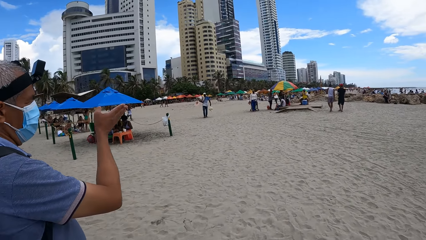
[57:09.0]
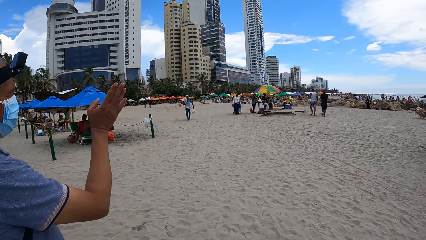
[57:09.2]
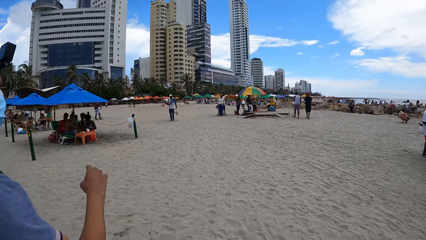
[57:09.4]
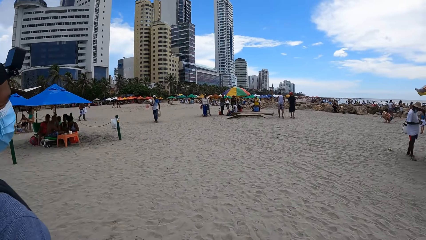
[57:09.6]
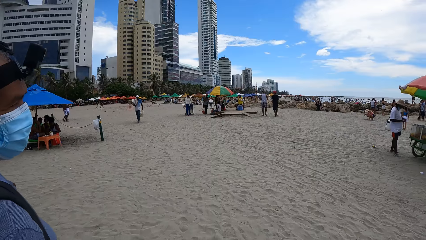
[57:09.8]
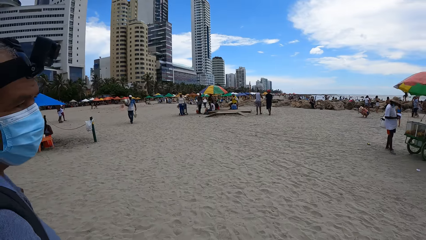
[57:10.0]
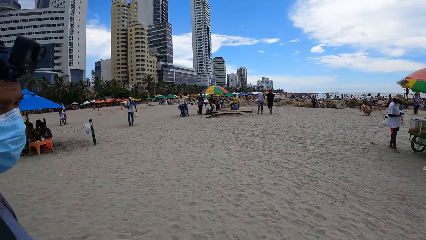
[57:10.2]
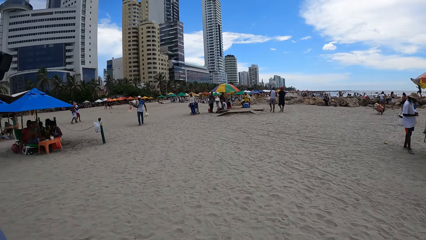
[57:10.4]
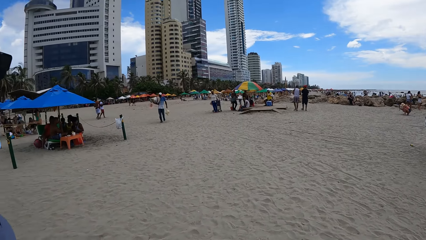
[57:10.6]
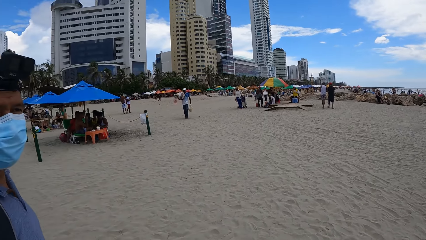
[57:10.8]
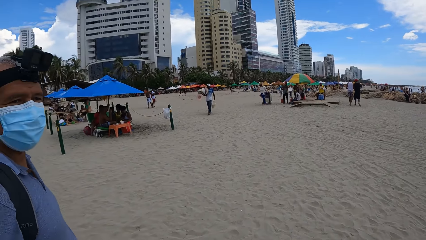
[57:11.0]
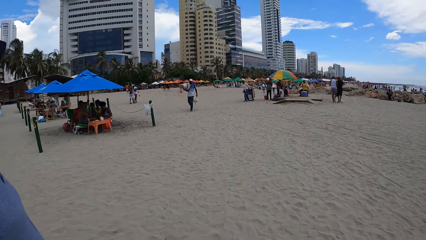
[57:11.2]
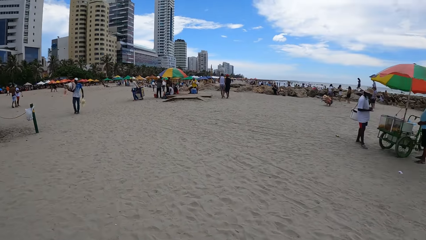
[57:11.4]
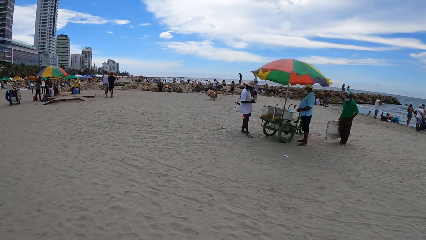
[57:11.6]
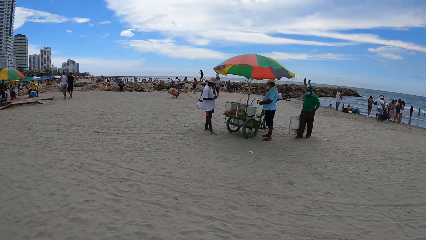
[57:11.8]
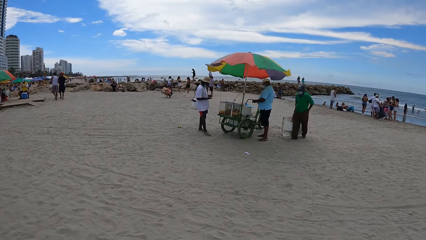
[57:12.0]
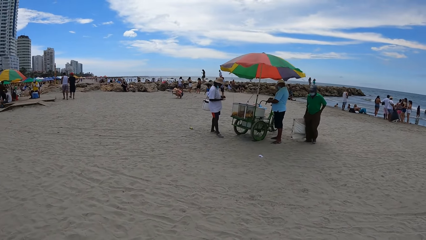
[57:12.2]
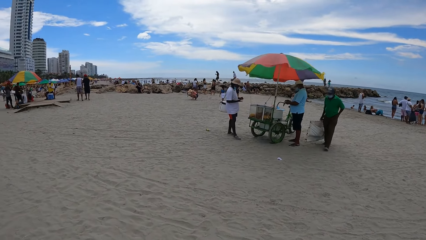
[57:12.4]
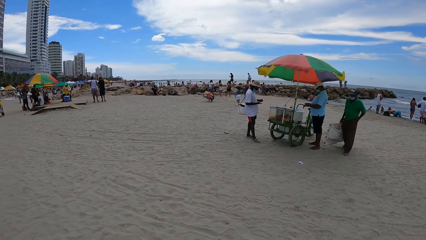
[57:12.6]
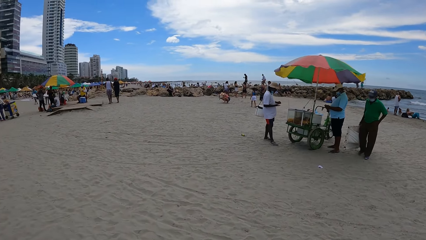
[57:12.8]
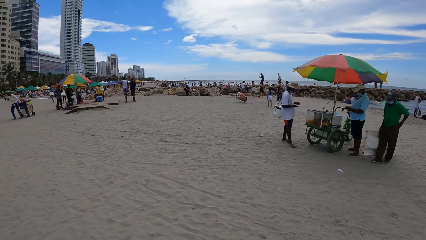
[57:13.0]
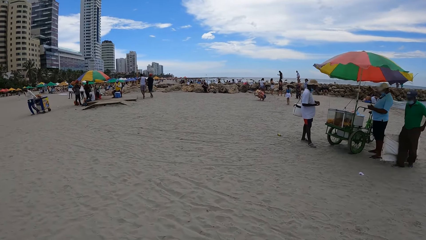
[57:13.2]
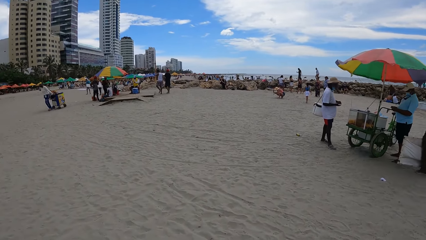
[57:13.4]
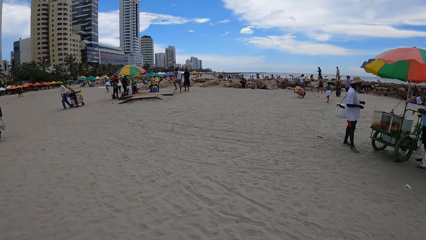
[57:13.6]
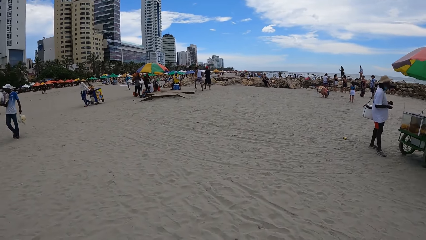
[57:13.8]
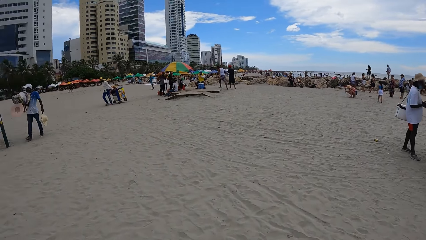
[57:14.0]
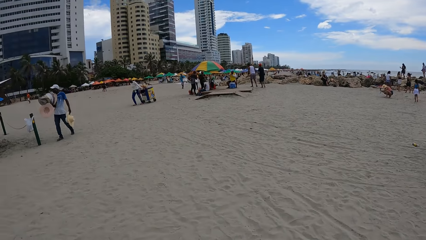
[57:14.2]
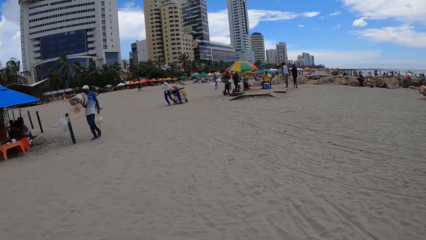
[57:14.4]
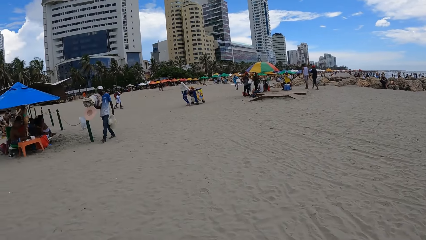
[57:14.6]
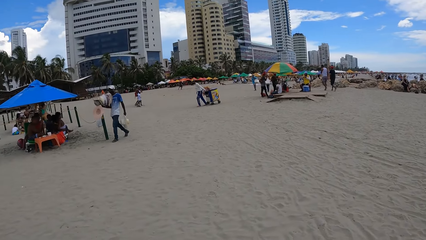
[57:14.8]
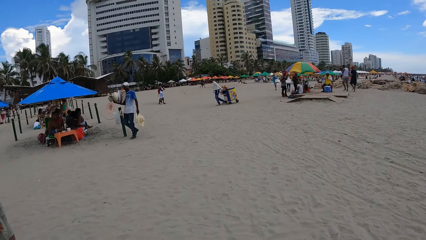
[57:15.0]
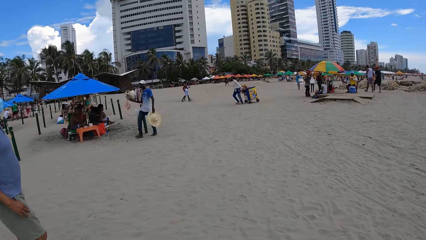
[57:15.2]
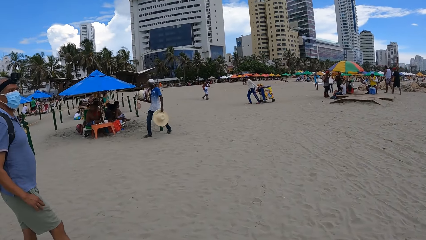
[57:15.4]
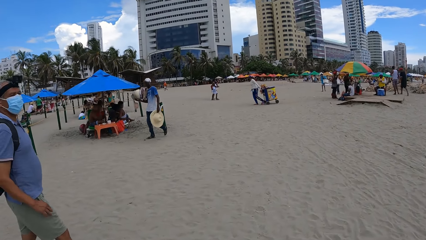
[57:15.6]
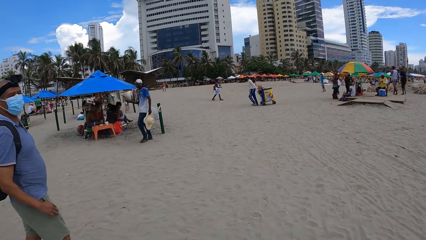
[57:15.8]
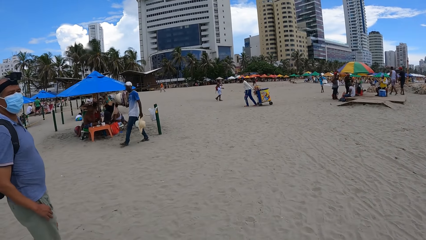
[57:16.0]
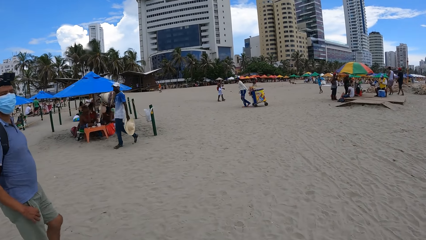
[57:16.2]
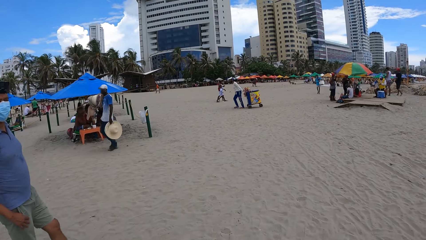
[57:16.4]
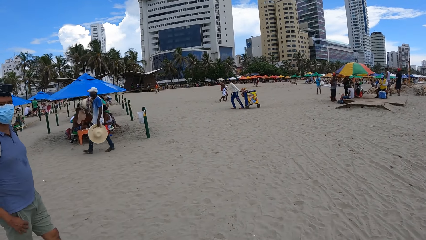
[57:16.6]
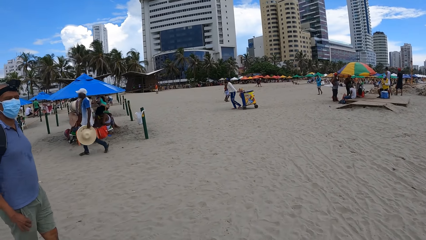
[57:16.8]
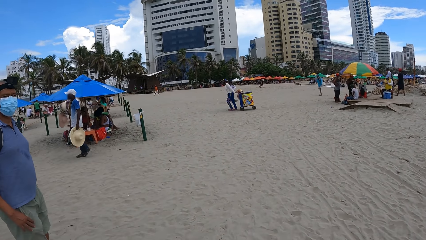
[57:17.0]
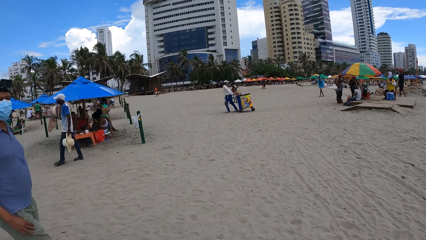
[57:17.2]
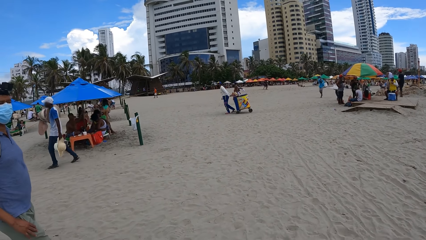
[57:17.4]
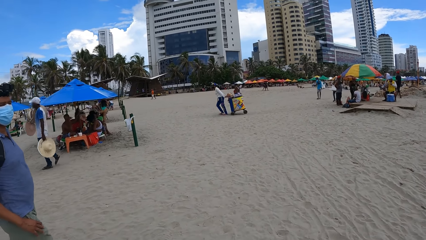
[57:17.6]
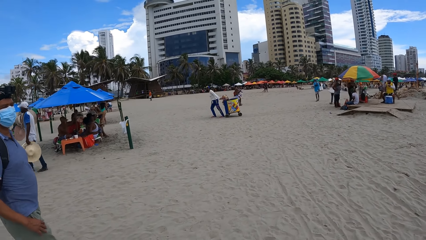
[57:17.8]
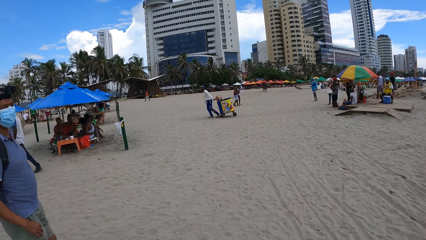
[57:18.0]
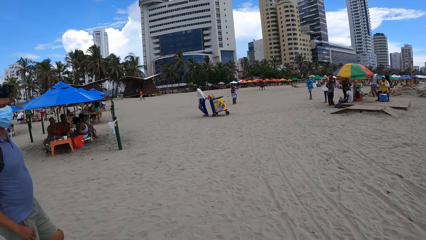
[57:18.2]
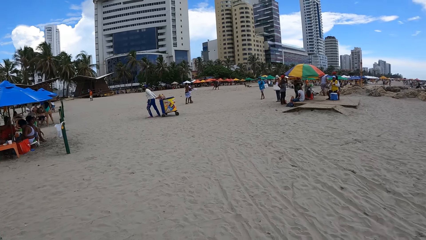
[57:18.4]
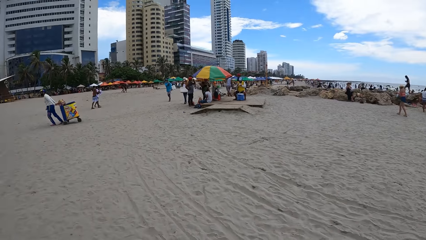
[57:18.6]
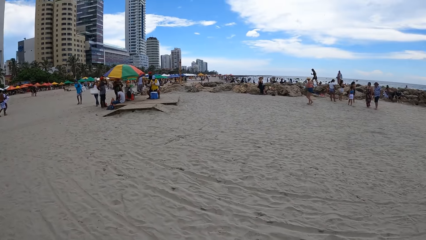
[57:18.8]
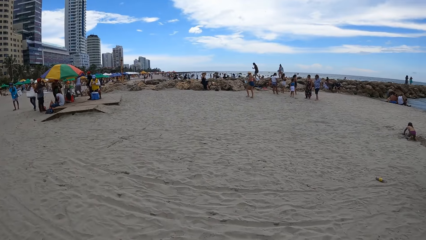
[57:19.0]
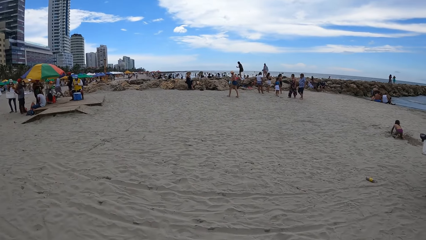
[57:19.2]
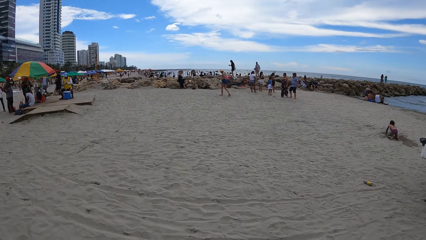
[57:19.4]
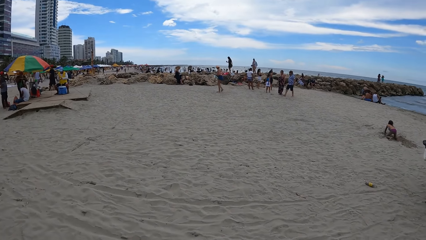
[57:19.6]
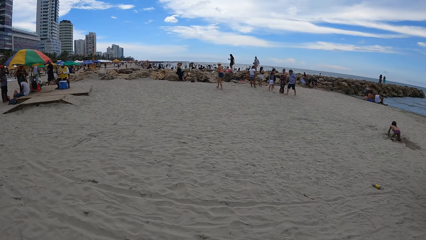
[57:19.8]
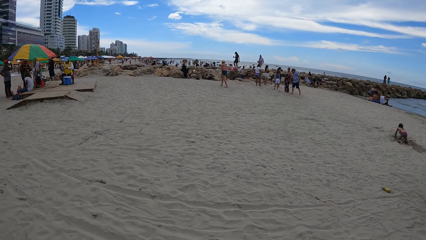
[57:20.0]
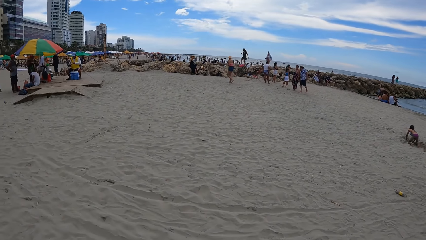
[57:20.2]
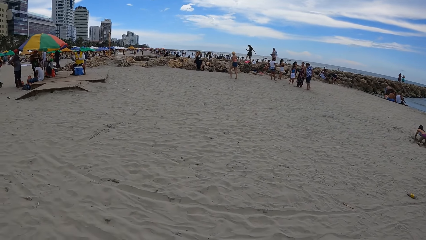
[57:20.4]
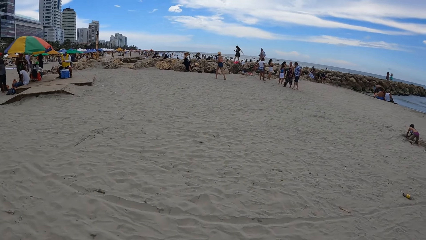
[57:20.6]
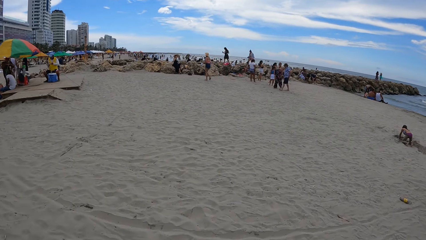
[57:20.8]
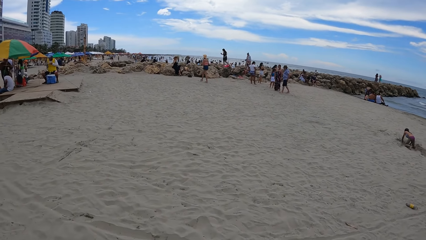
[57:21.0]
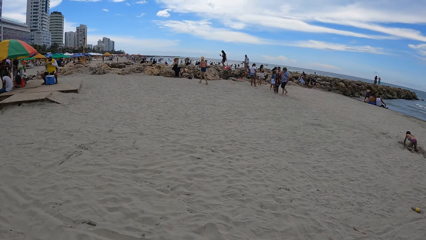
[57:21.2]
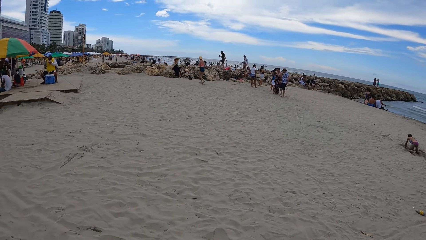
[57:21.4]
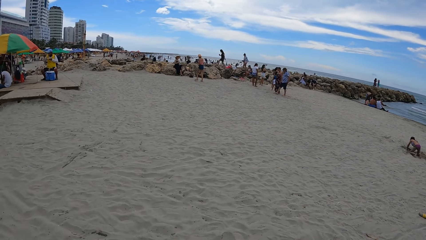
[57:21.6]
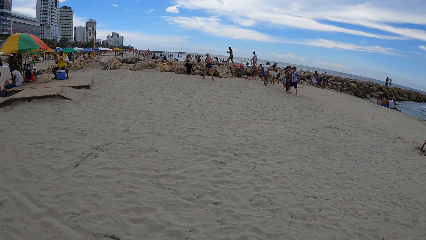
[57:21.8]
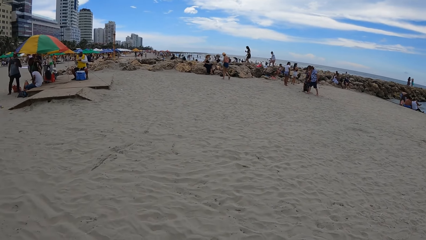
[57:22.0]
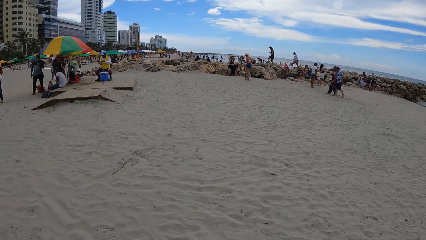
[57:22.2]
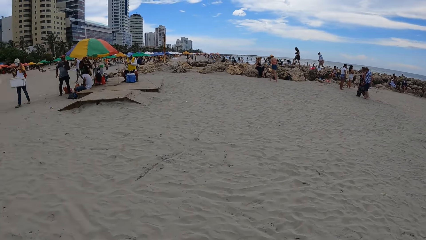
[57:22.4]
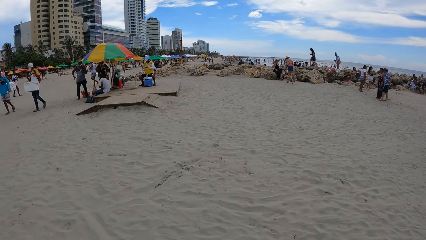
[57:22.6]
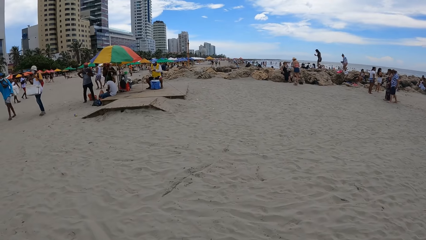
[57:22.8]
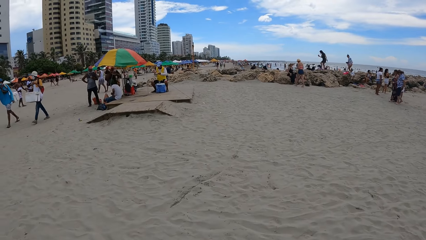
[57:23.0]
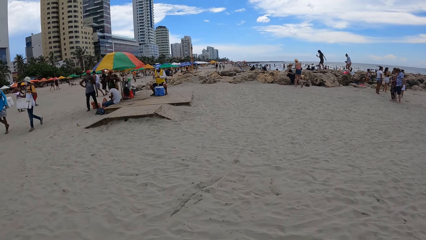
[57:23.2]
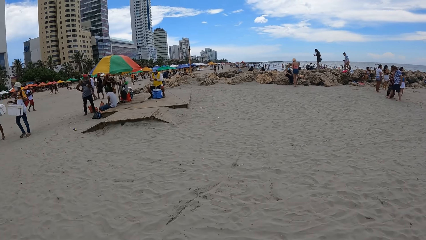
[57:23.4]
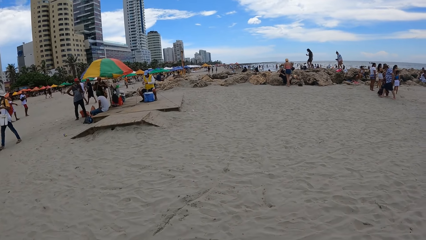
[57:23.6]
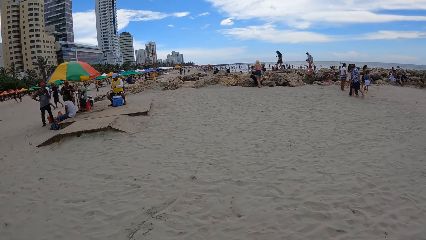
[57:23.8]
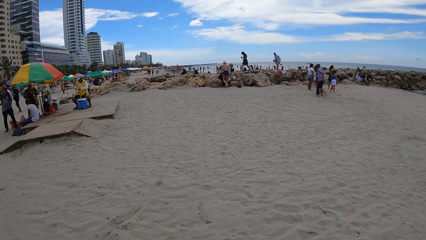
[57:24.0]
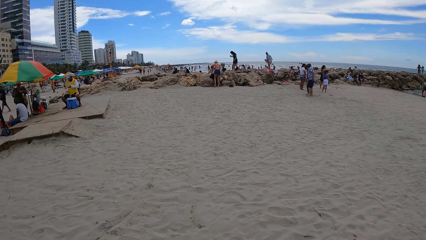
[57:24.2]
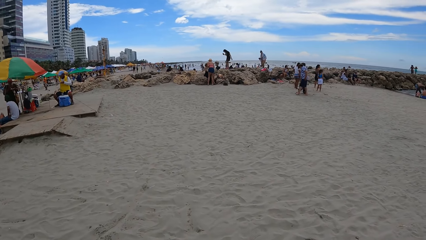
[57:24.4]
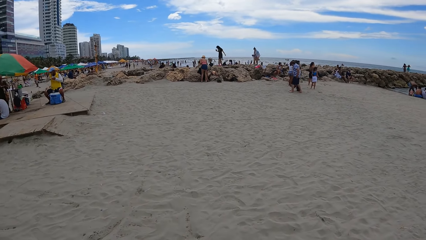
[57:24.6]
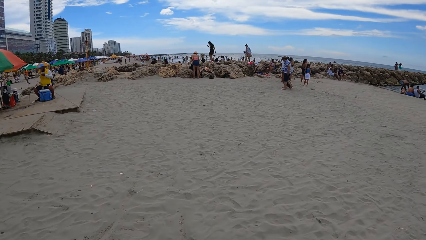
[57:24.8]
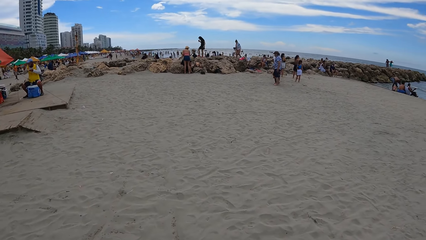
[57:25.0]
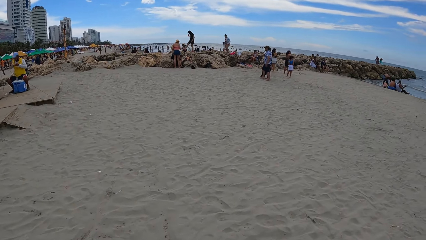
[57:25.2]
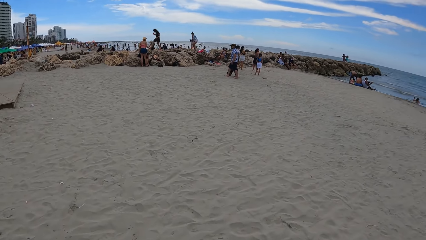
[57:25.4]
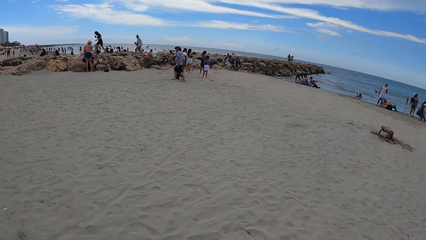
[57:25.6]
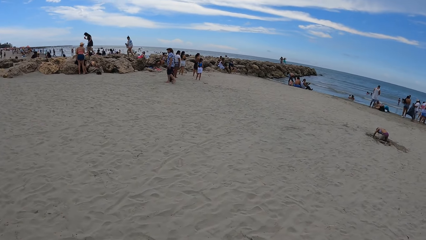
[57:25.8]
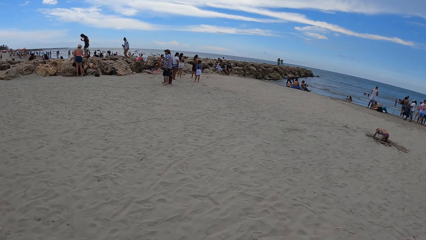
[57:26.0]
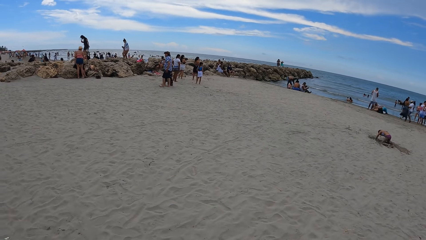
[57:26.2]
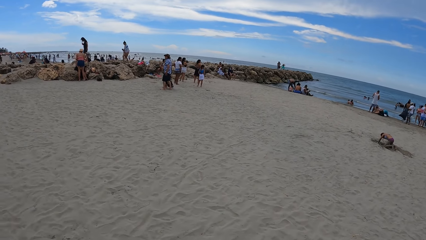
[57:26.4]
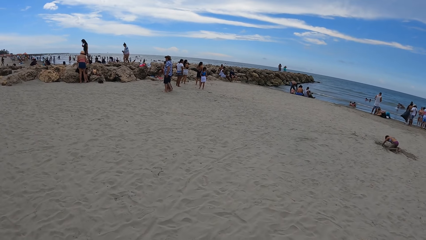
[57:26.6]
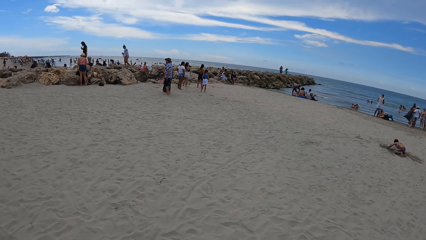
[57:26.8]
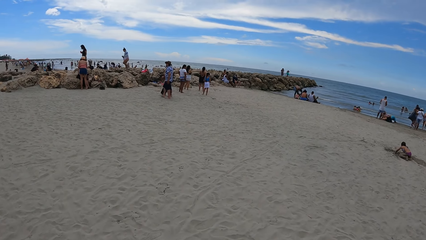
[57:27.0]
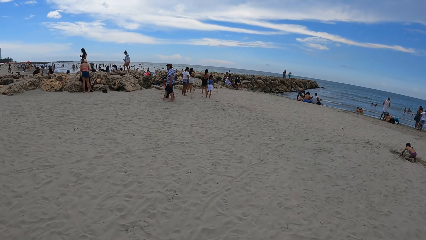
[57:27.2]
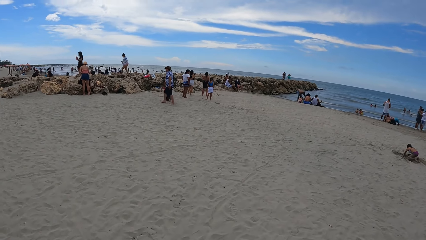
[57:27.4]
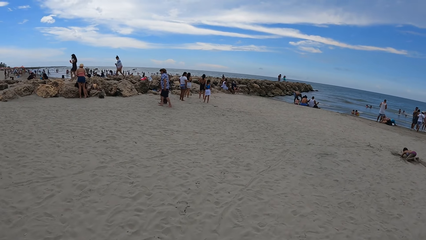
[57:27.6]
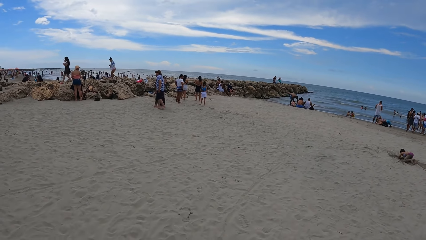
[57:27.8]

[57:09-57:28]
A man moves his hand. The camera wearer walks alongside the beach with the man. They look at the man. They walk alongside the beach.
